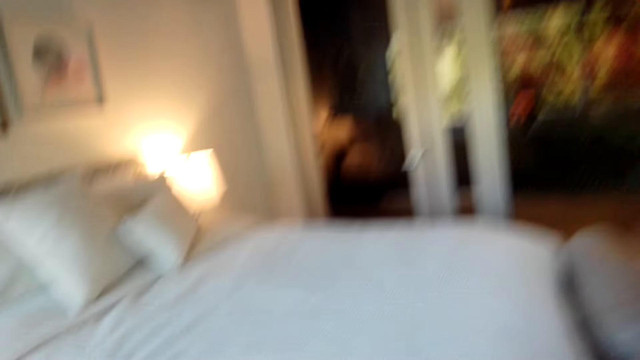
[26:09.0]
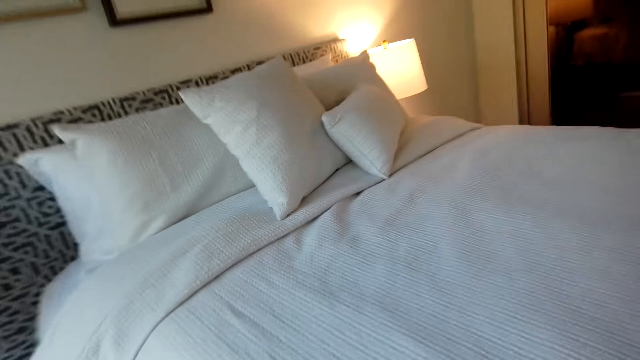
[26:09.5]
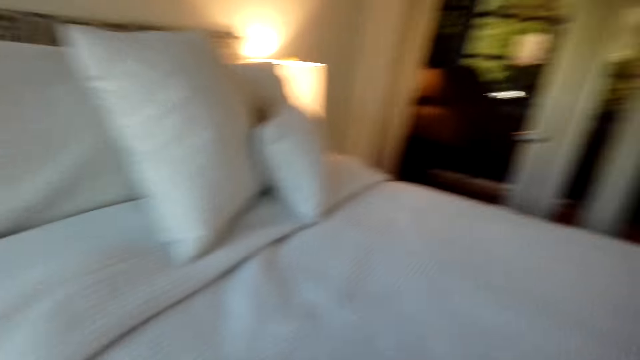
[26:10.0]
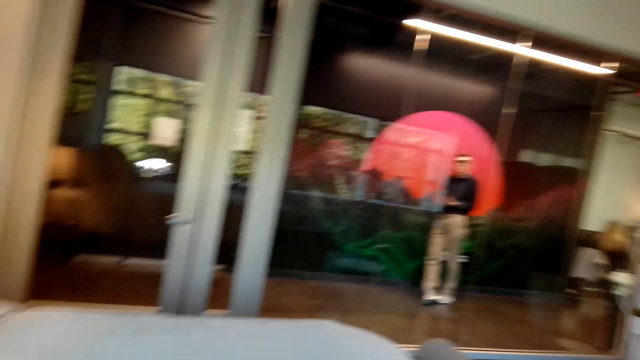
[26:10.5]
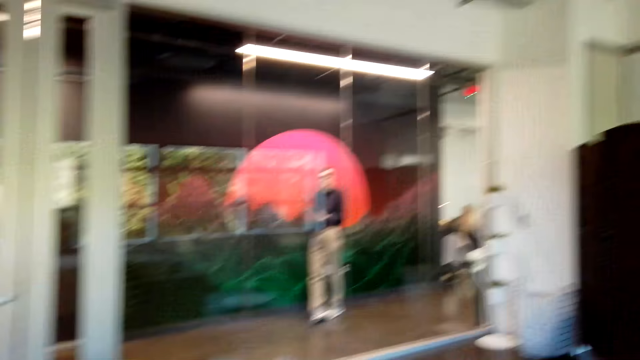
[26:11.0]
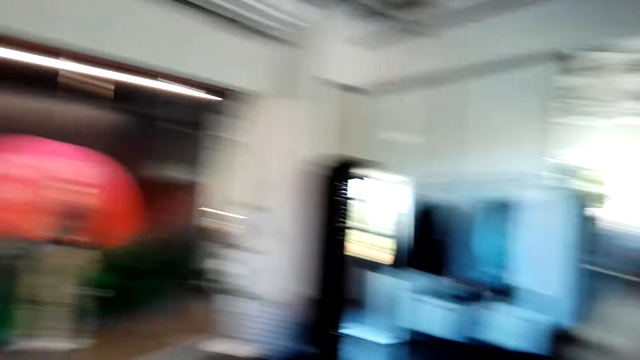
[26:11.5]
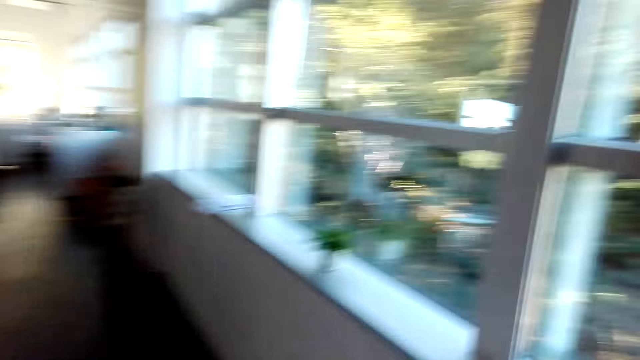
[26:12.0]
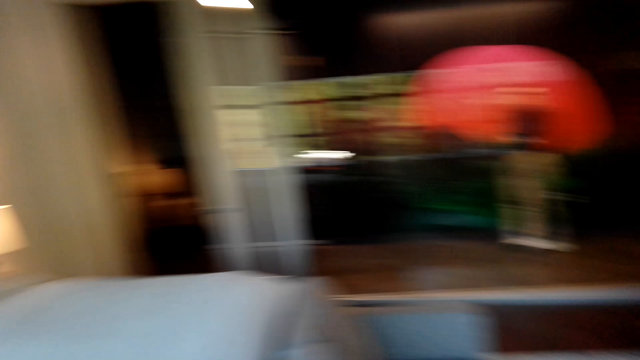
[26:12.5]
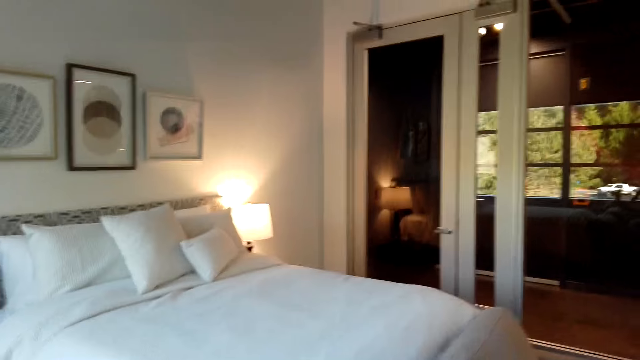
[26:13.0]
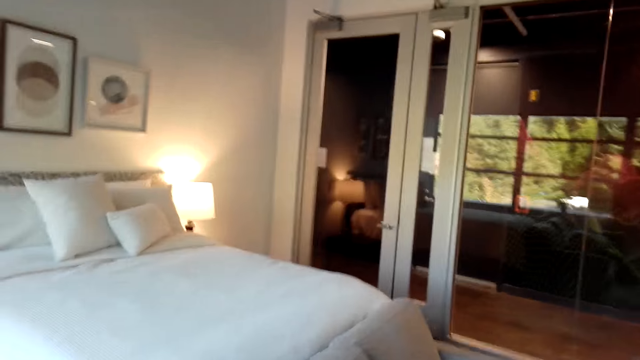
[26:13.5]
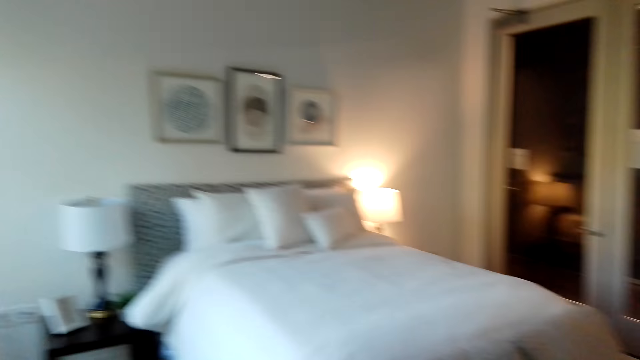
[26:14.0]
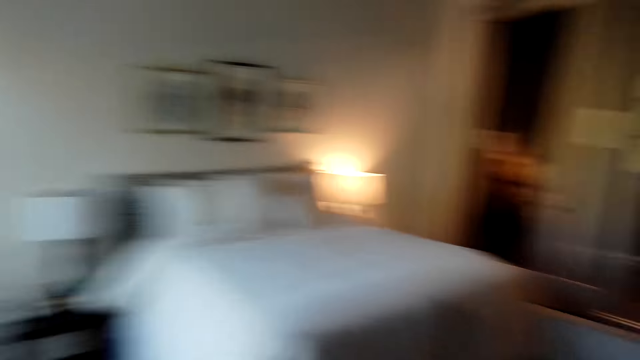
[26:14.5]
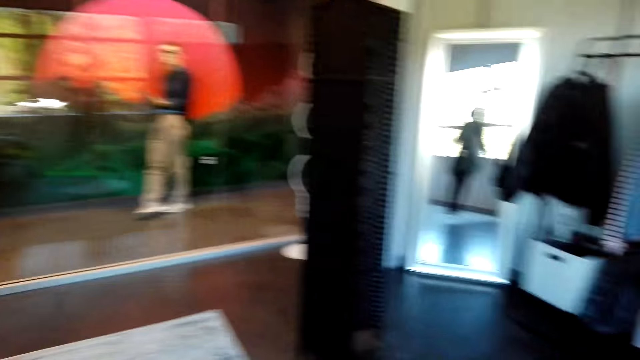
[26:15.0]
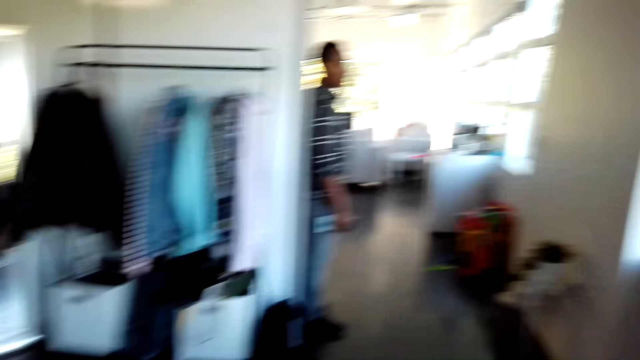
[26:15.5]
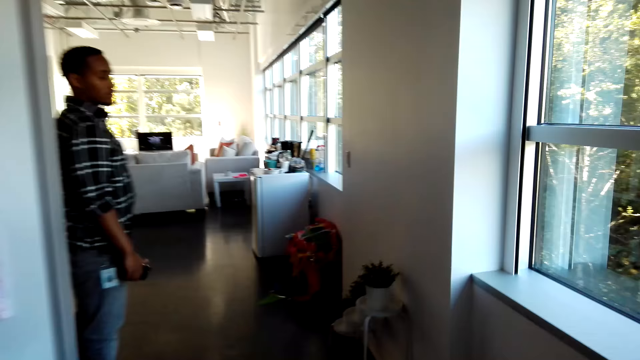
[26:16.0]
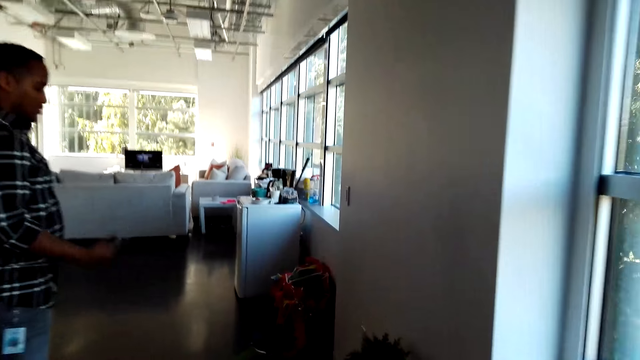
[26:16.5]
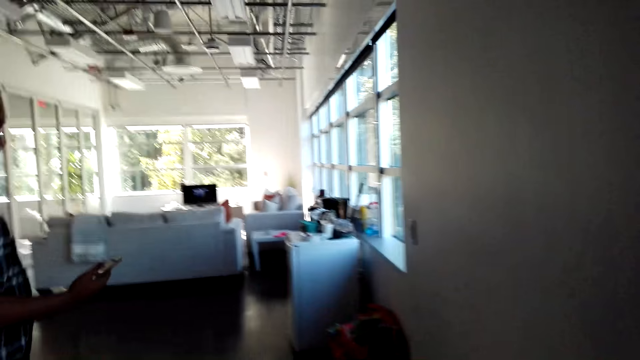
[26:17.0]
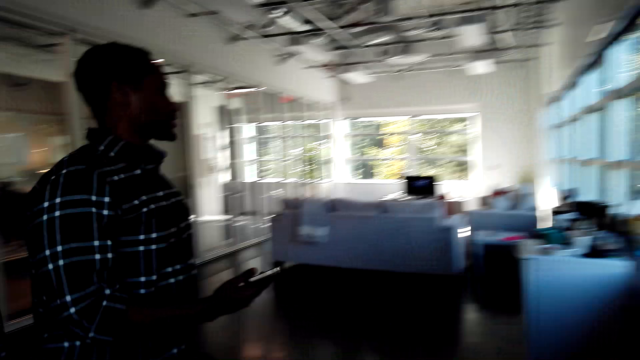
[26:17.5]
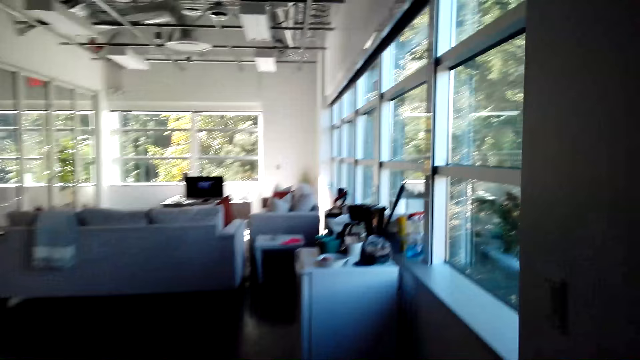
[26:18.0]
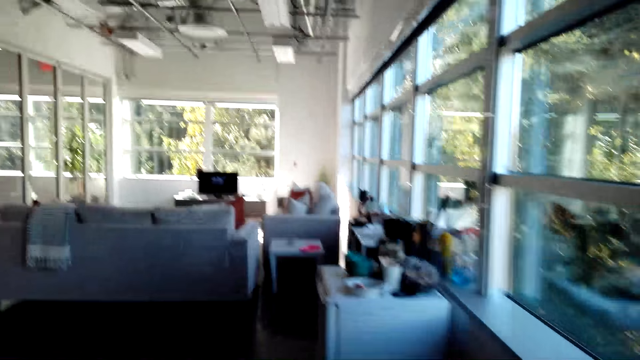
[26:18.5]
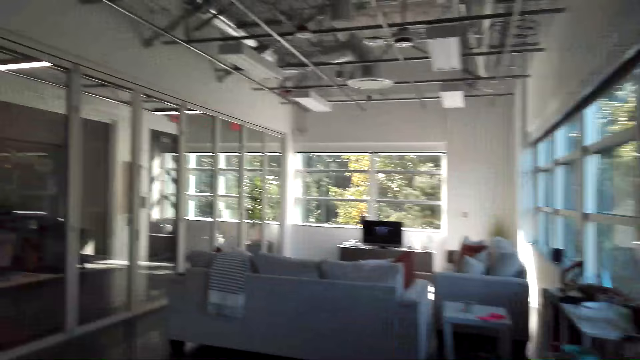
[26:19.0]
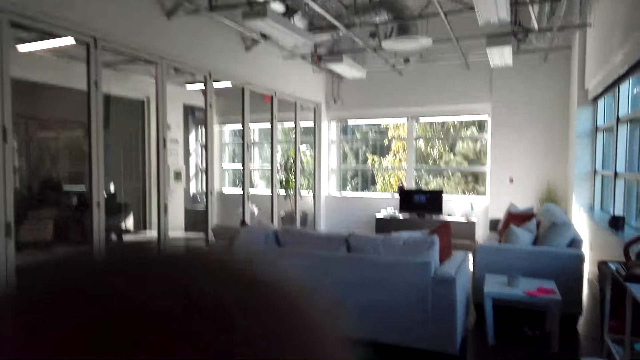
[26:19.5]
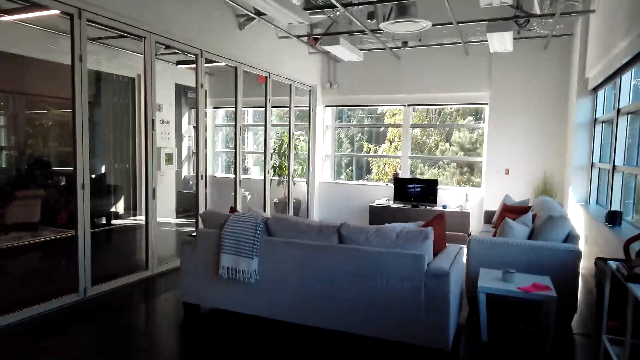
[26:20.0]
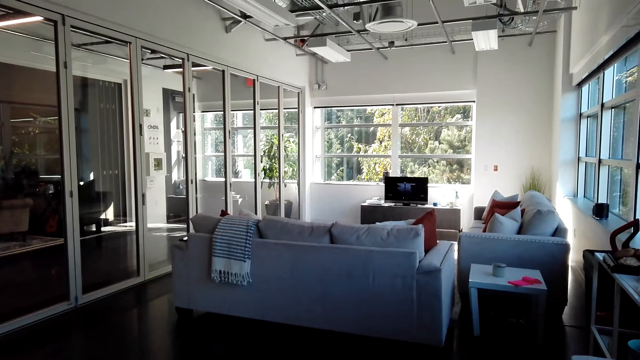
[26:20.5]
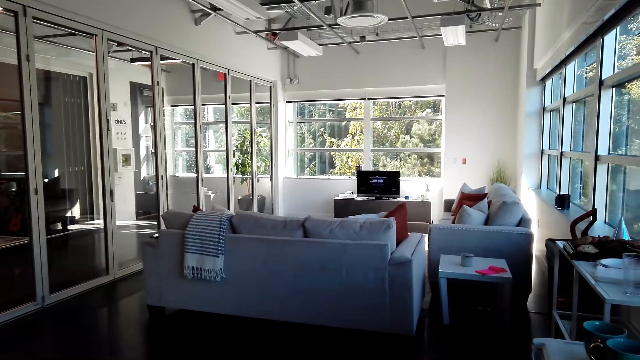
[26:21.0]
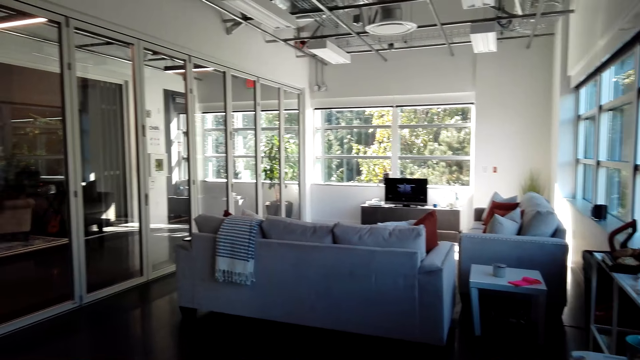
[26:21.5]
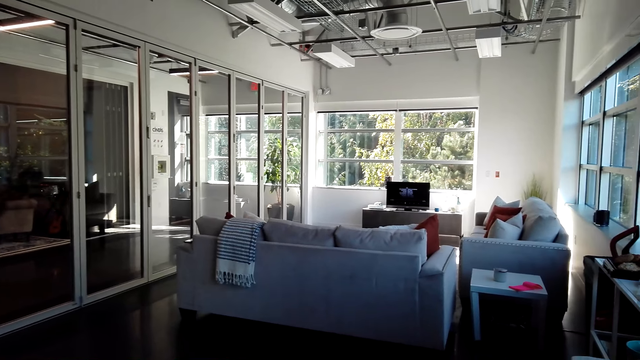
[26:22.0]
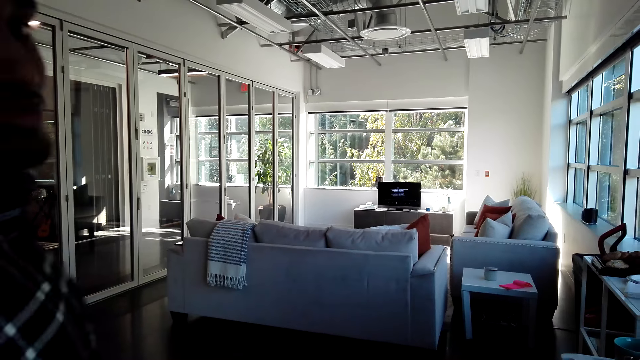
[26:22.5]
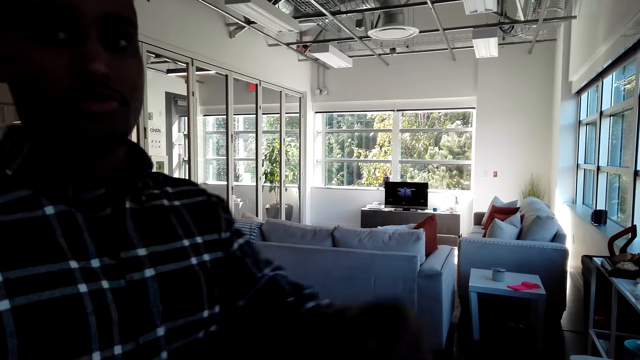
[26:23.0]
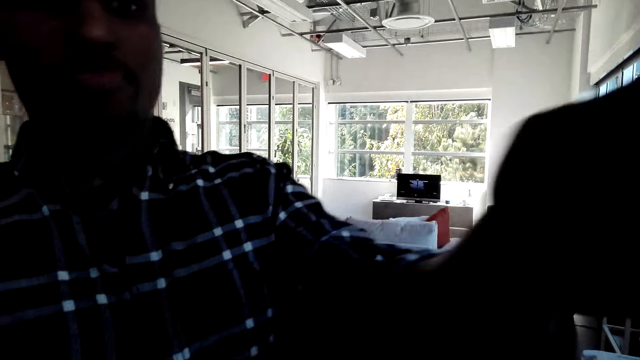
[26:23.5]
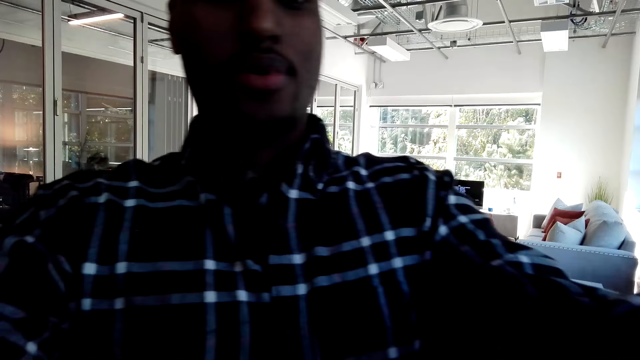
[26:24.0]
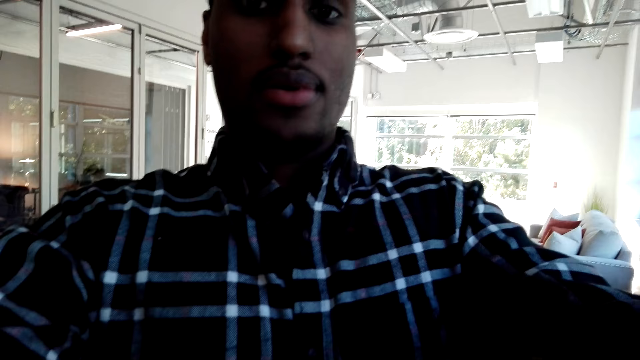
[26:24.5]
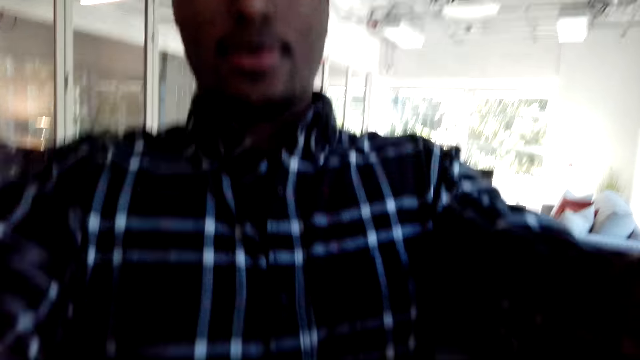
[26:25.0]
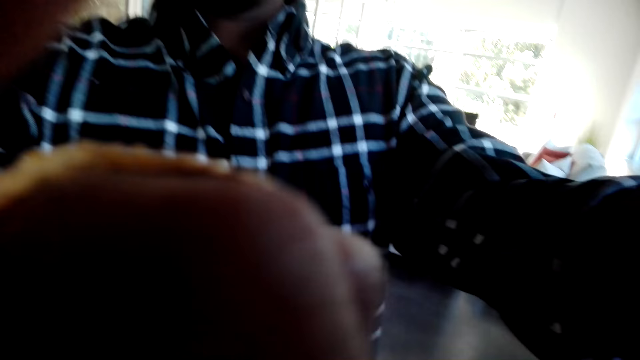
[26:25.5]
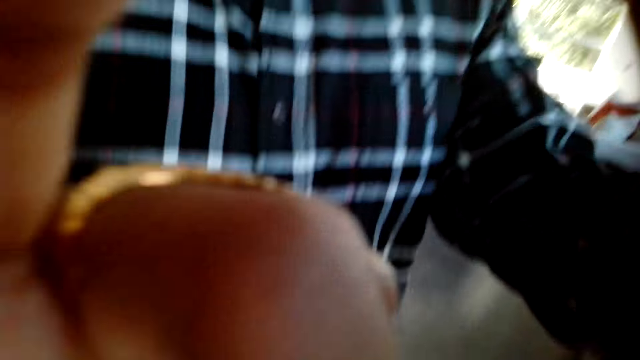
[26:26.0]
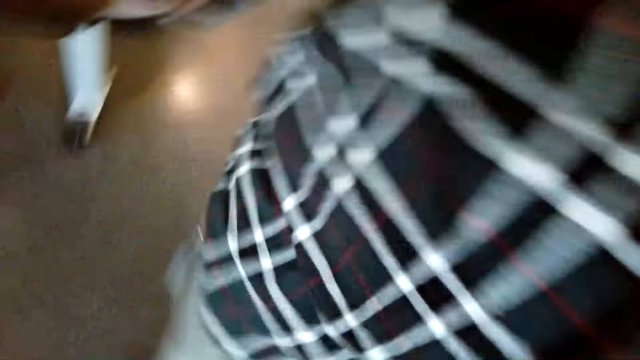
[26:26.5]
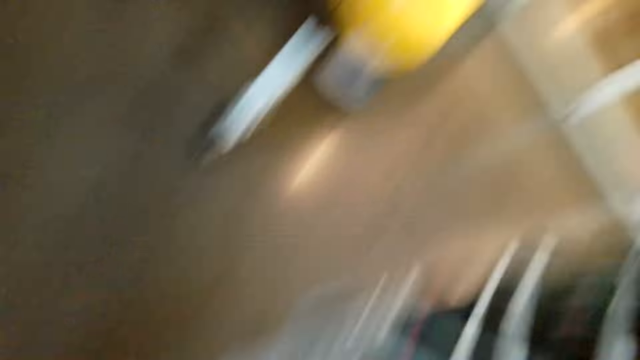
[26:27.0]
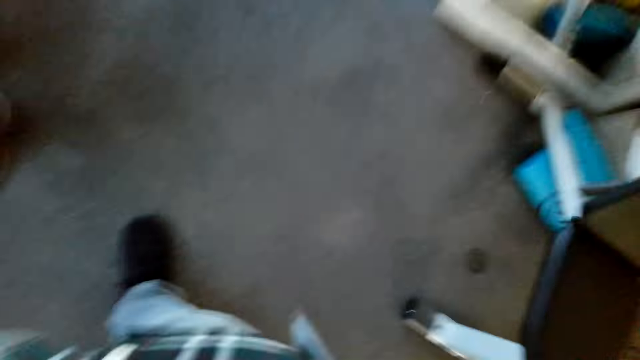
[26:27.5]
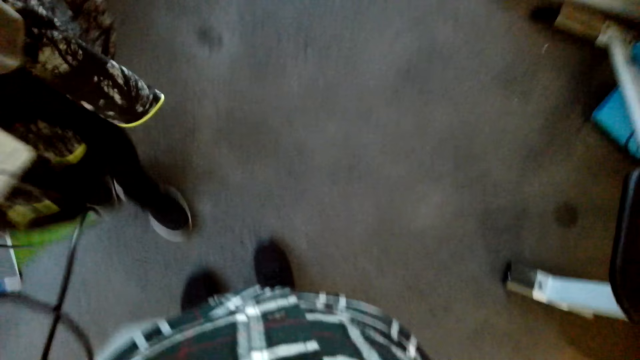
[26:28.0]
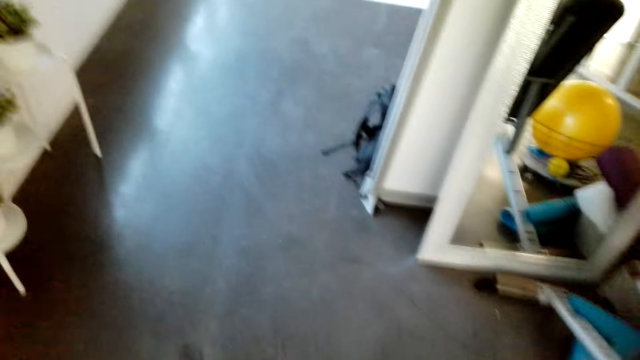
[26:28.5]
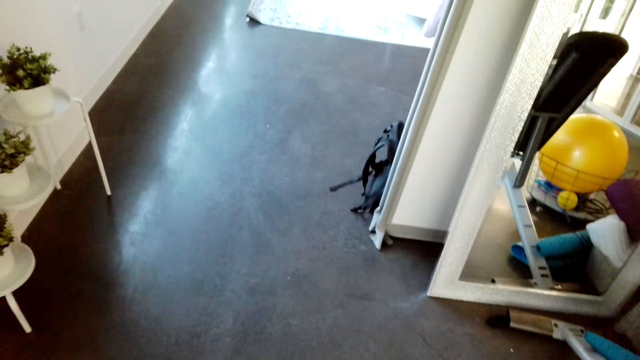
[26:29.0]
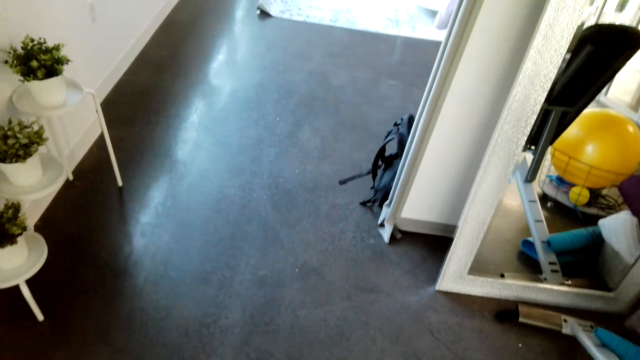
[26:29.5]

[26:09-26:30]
The camera wearer looks around. They move to the sitting room. A person stands in front of the camera.
